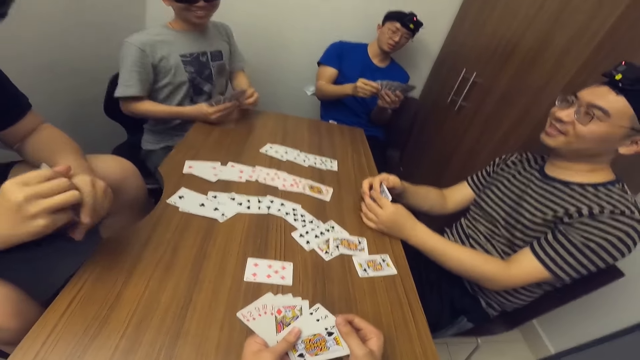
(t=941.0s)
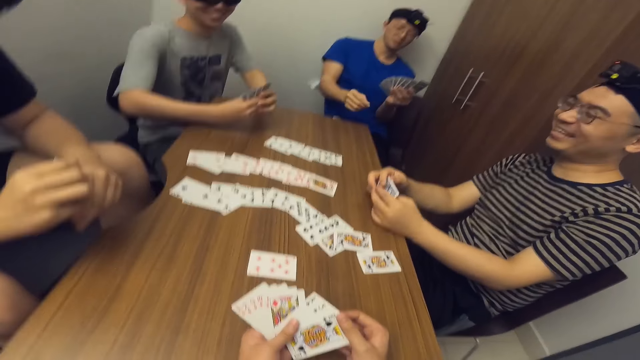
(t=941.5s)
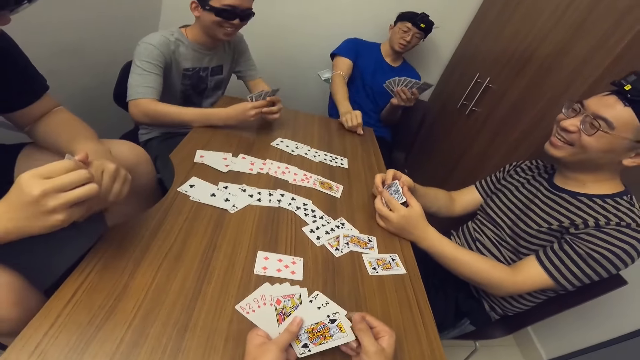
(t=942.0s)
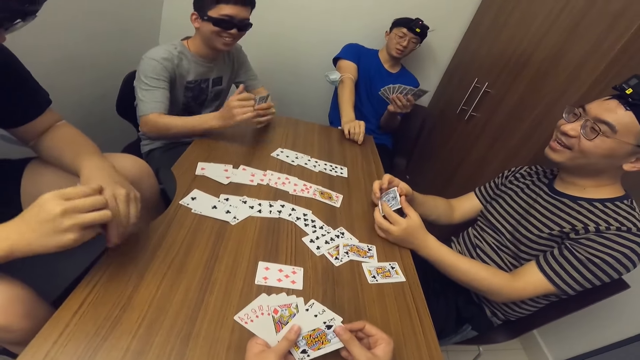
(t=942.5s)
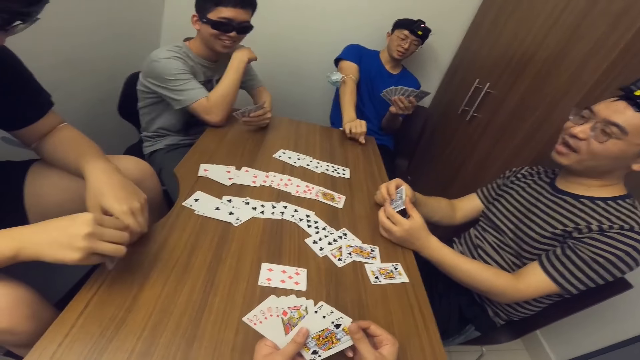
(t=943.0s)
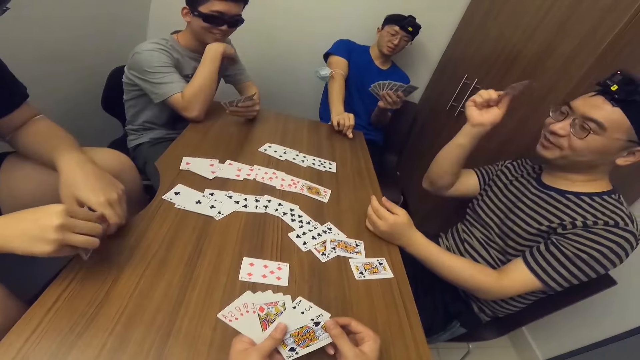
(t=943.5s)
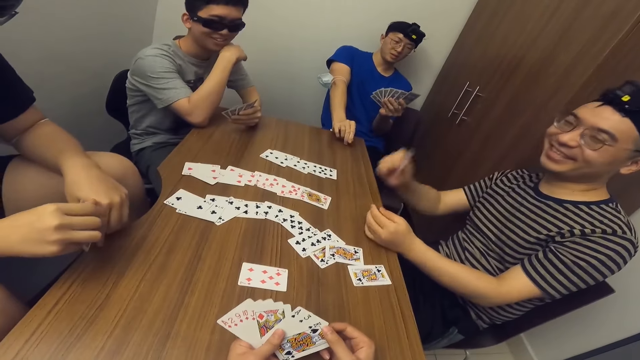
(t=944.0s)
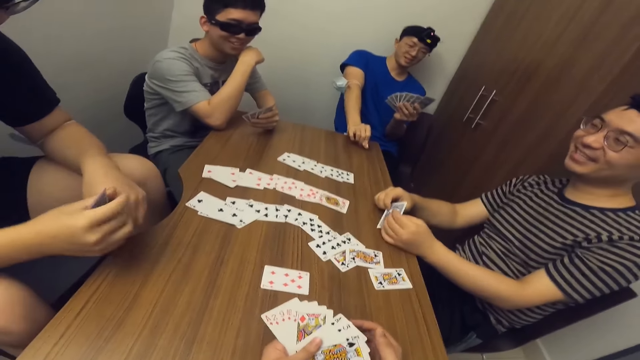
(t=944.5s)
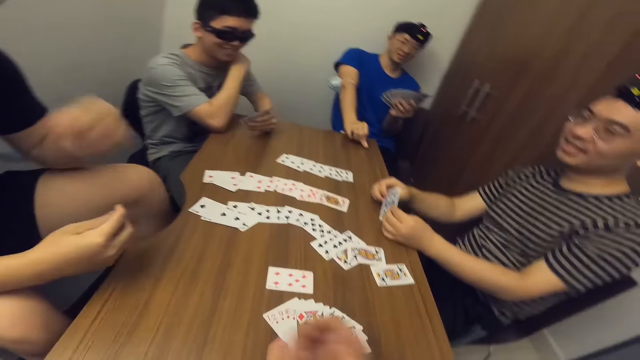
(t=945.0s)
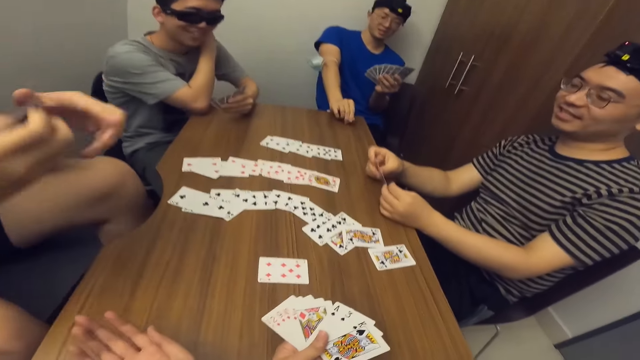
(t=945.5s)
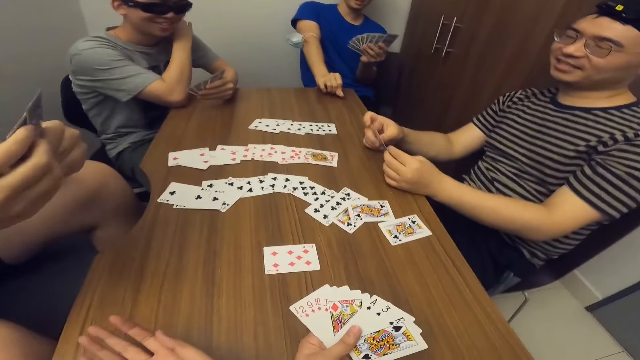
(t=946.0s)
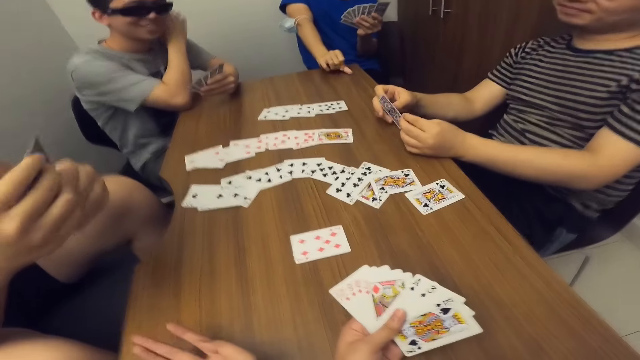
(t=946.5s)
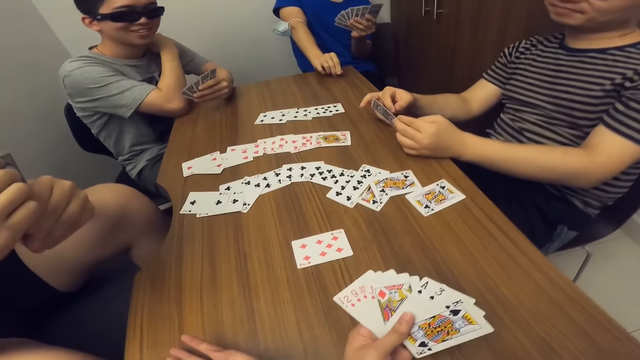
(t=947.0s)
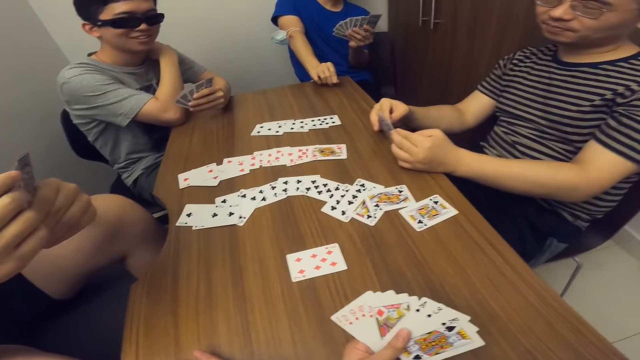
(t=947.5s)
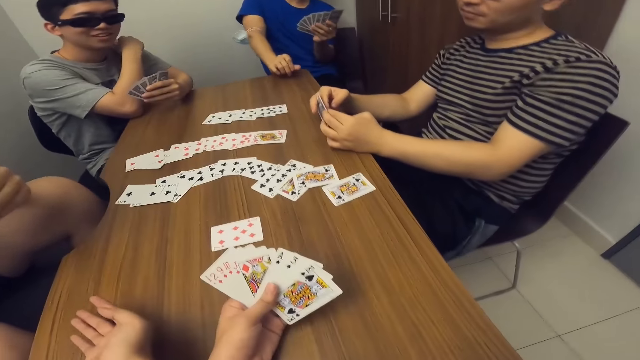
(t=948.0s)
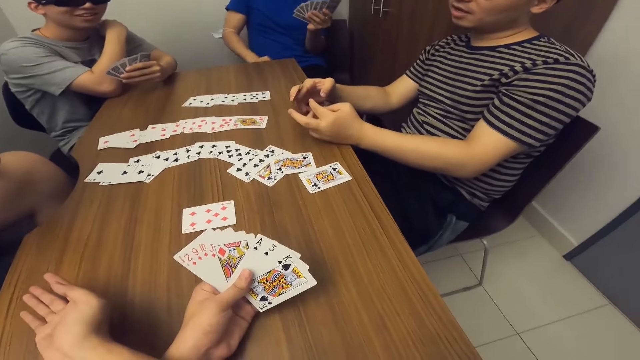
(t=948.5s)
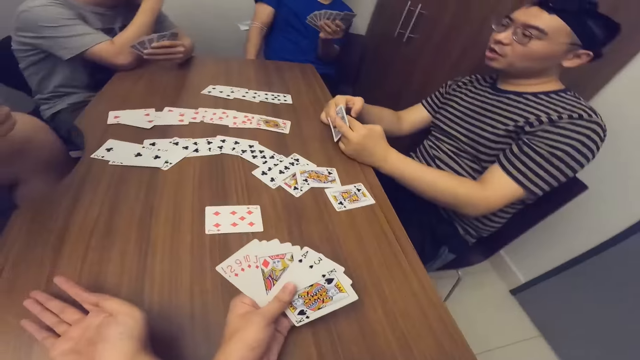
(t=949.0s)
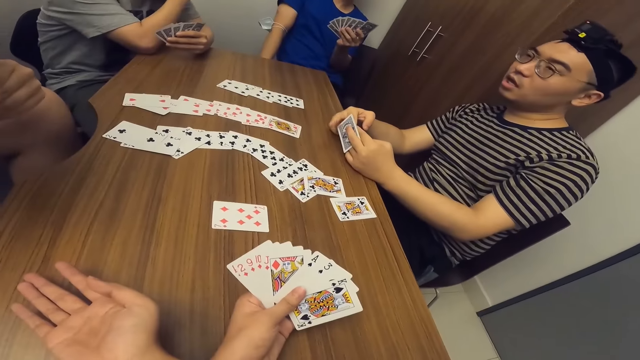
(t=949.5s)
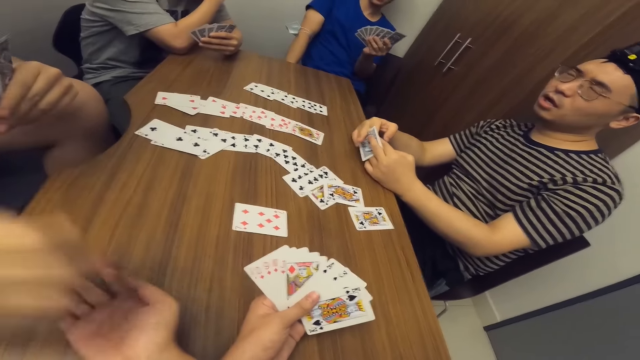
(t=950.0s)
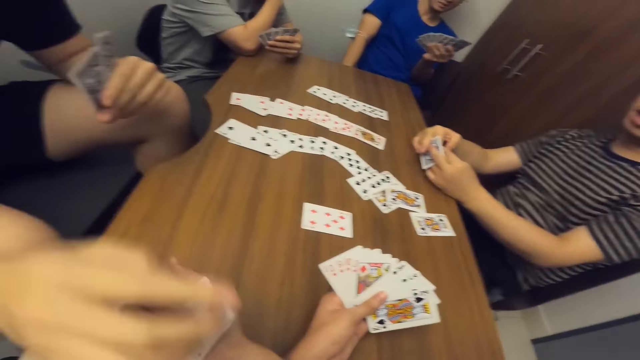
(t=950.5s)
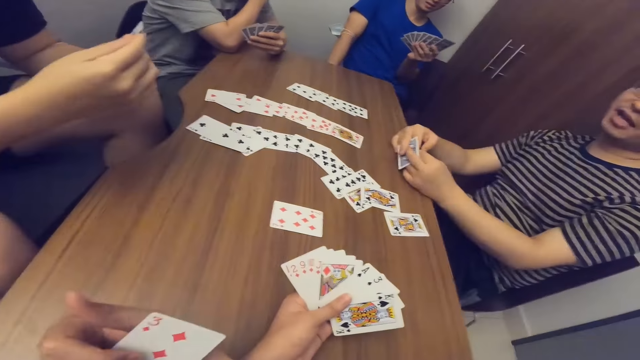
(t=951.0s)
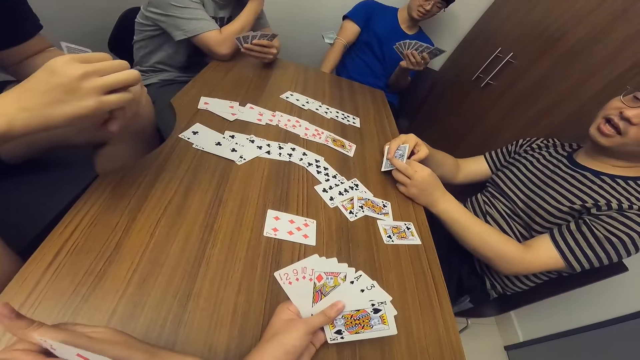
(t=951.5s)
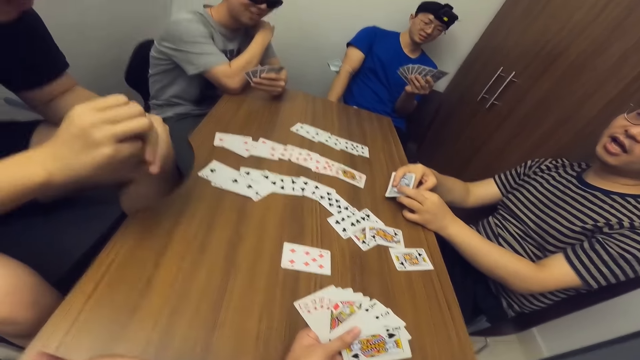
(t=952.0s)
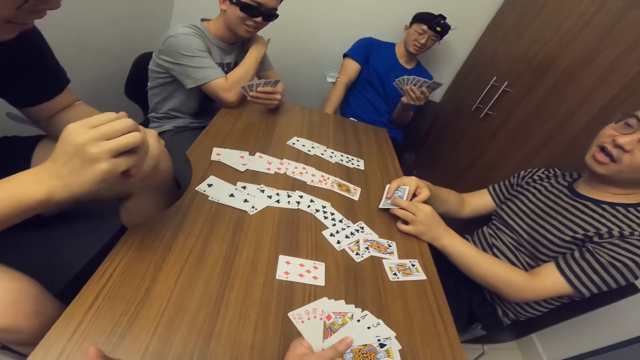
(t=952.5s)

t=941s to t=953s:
A man lifts a hand and puts the hand down. The camera wearer puts his hand on the table. Another man taps his back. The camera wearer collects a card from a third man with his right hand. The third man passes a card to him with his right hand.

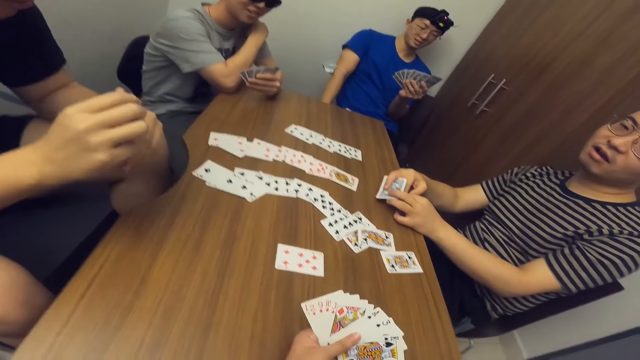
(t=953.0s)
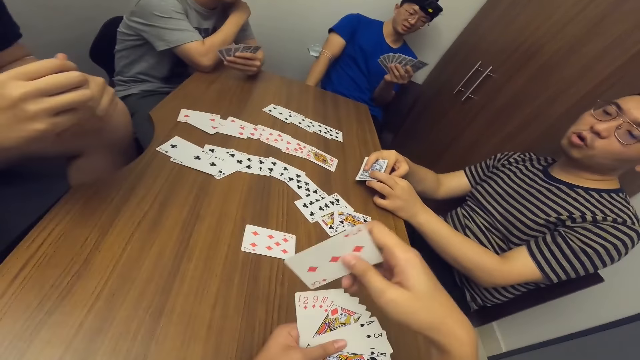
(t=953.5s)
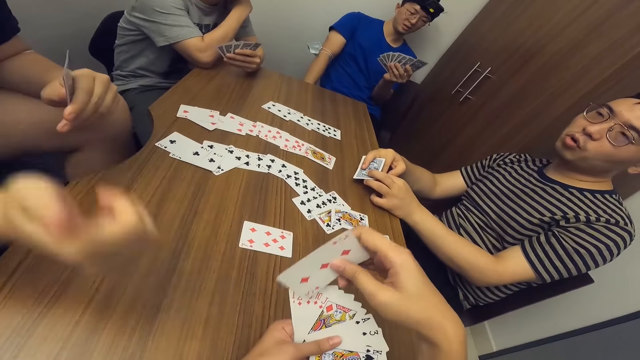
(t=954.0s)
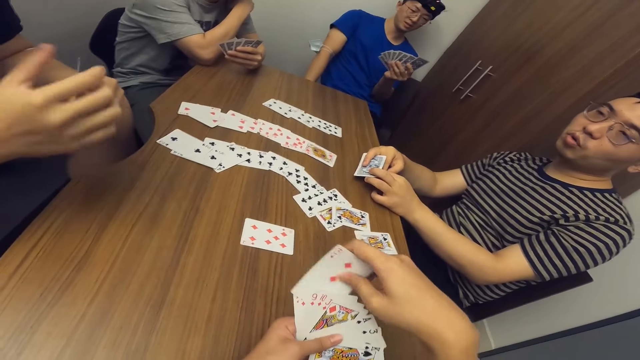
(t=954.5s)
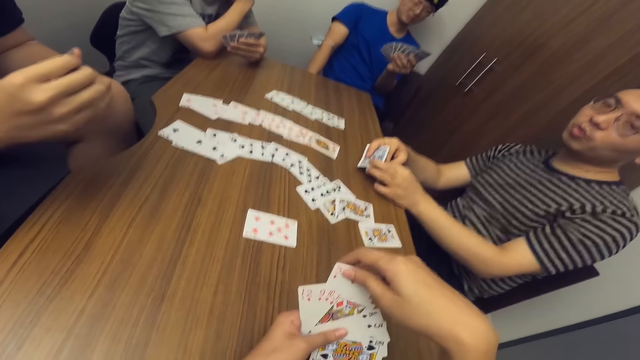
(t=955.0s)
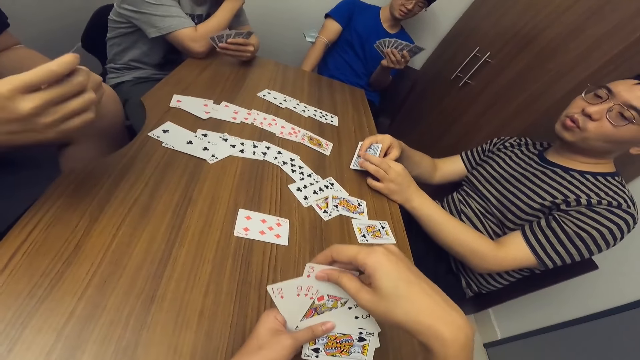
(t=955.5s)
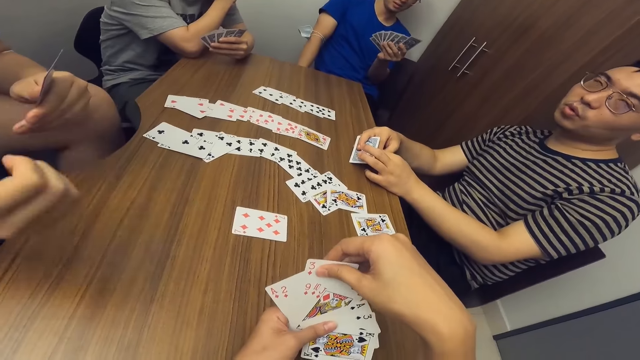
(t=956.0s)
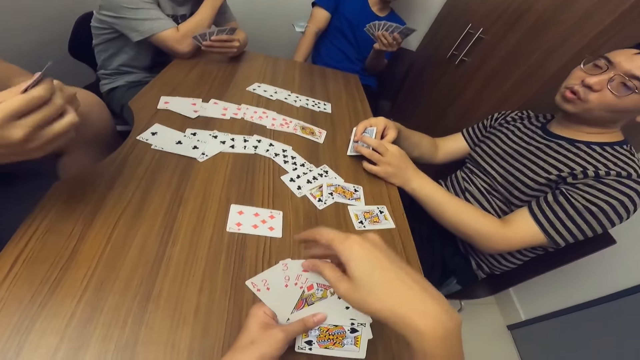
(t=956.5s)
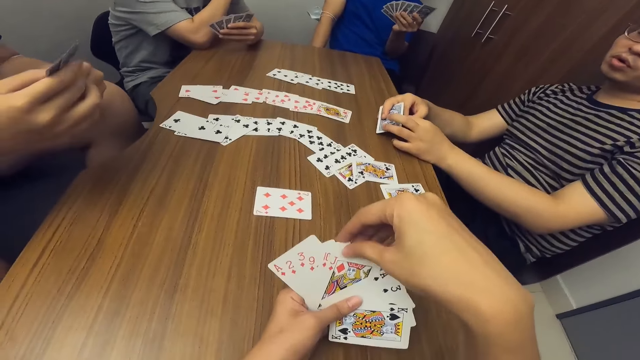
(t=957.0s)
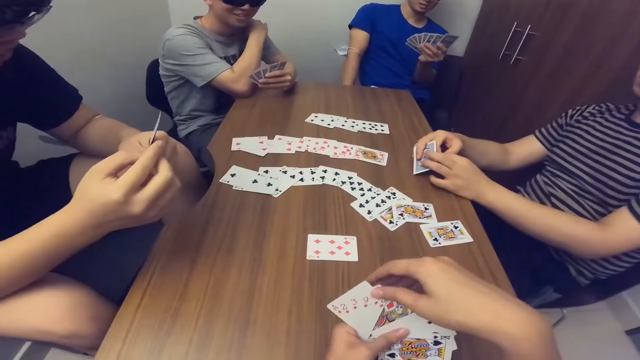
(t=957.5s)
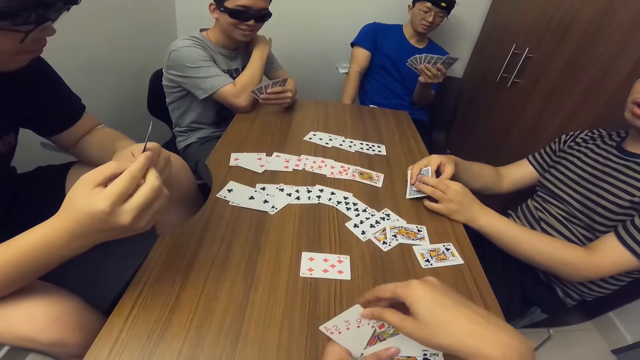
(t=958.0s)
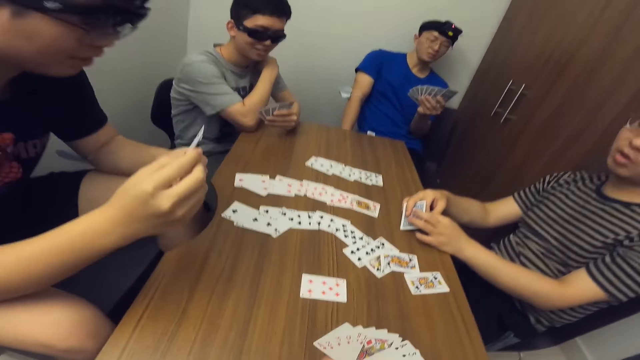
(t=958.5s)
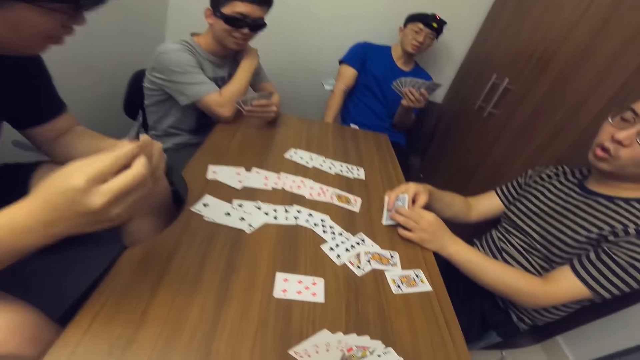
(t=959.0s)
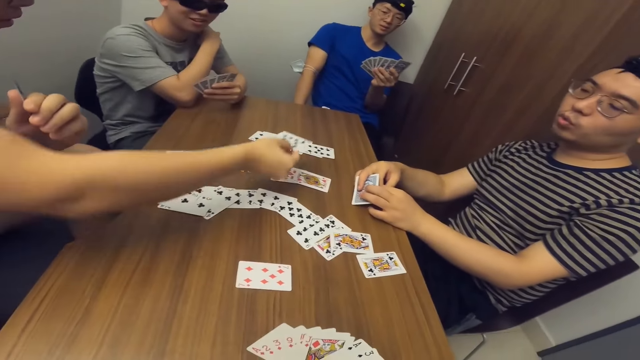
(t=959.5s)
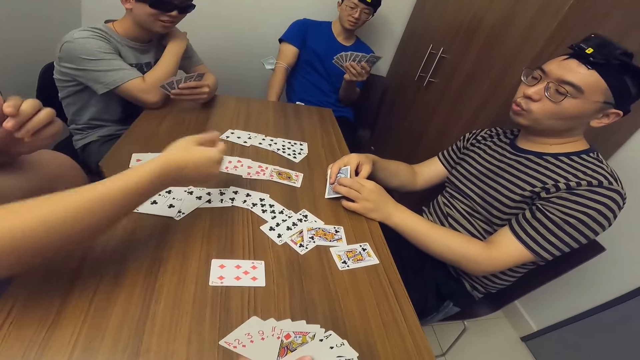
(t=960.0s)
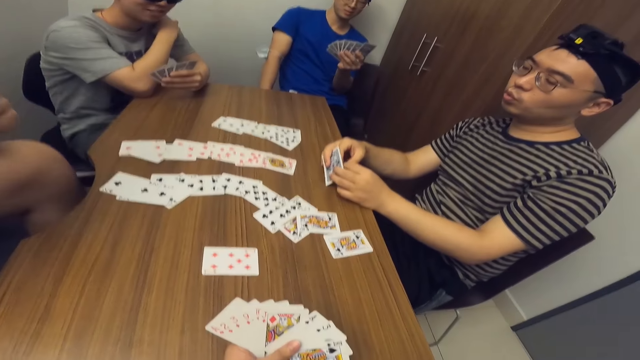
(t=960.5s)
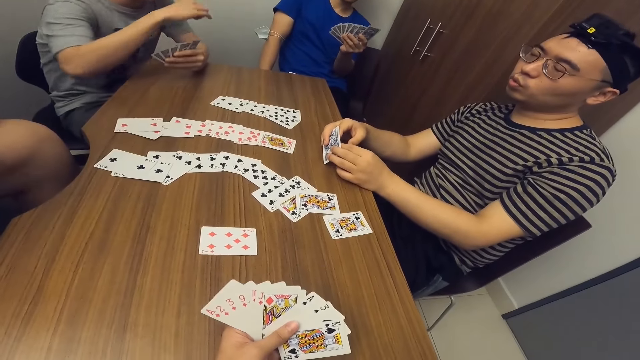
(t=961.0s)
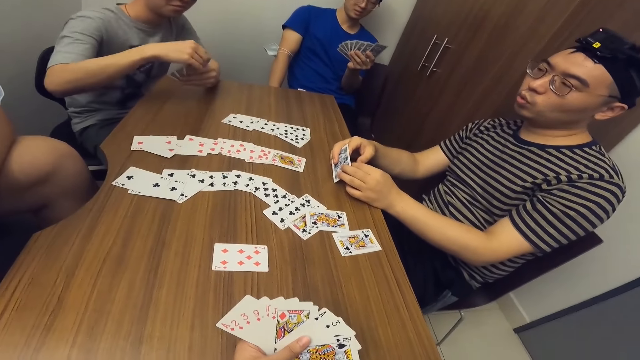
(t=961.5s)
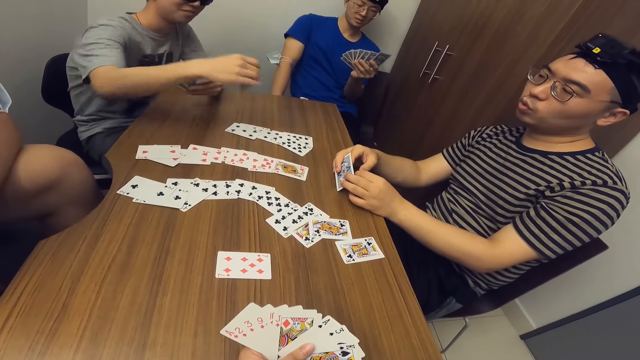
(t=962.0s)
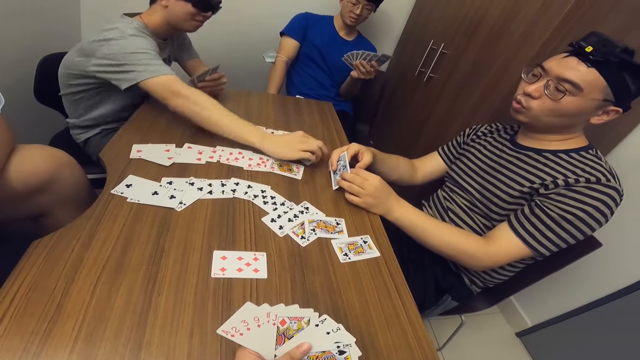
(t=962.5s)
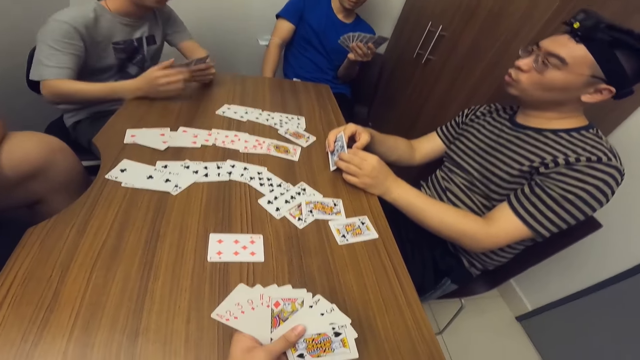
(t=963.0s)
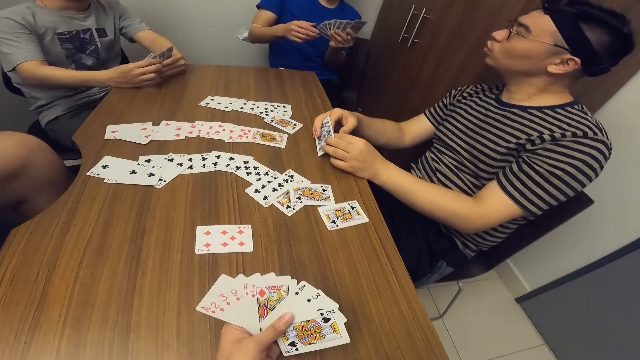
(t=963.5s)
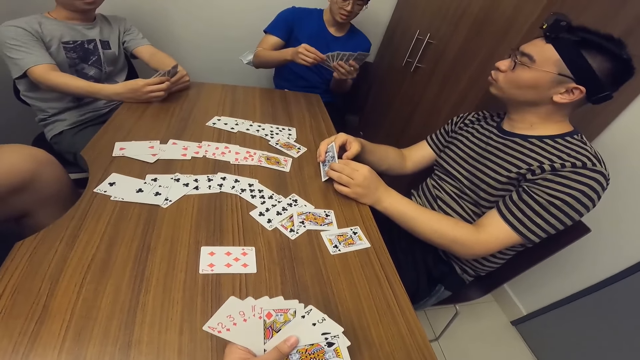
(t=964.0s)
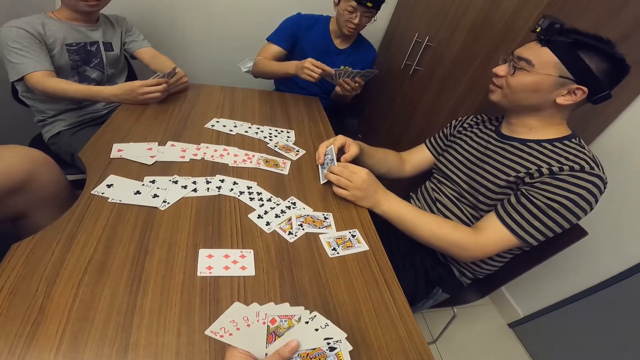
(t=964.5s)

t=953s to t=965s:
The camera wearer drops the card. A man shakes his hands. The man places a card on the table with his right hand. Another man places a card on the table with his left hand.
